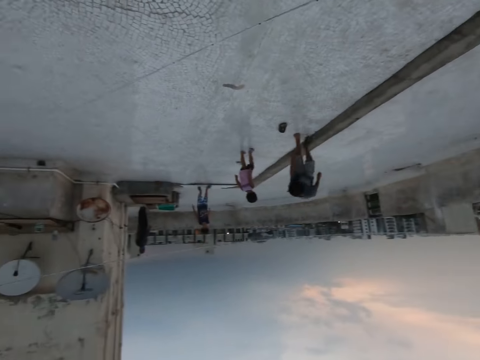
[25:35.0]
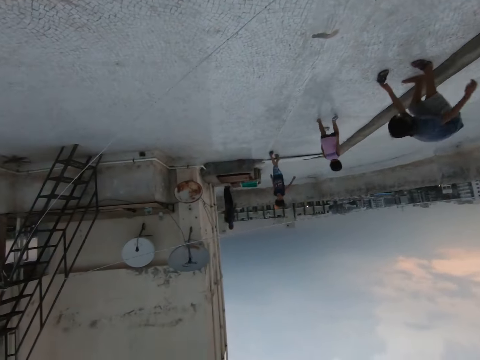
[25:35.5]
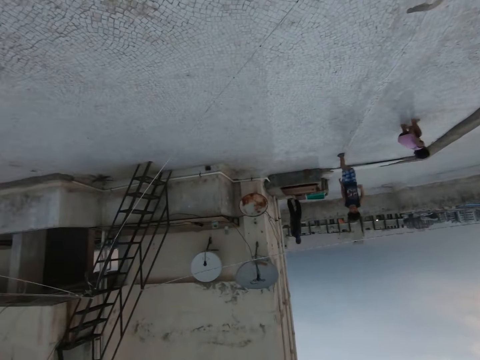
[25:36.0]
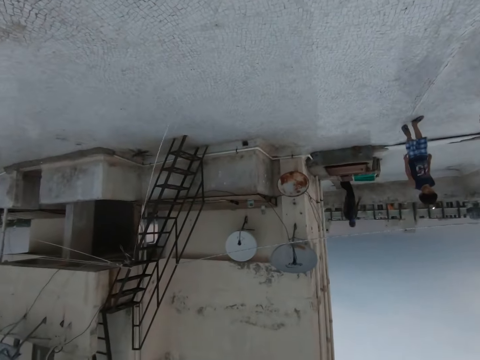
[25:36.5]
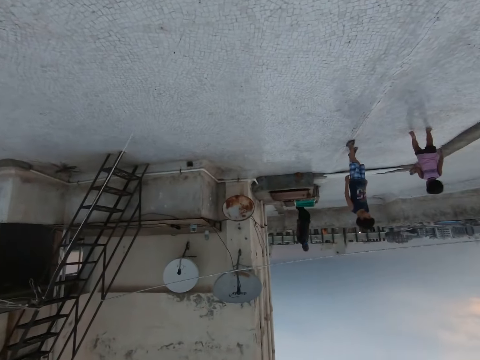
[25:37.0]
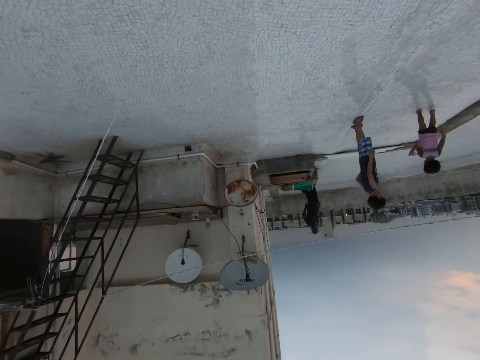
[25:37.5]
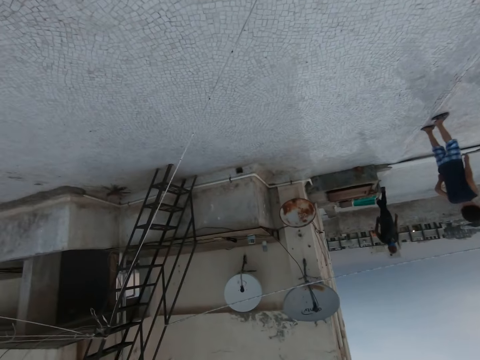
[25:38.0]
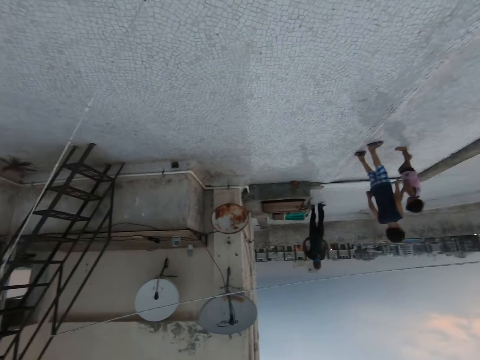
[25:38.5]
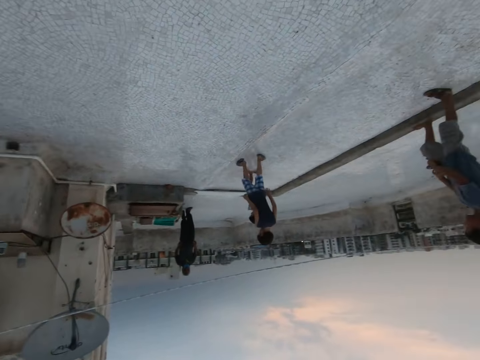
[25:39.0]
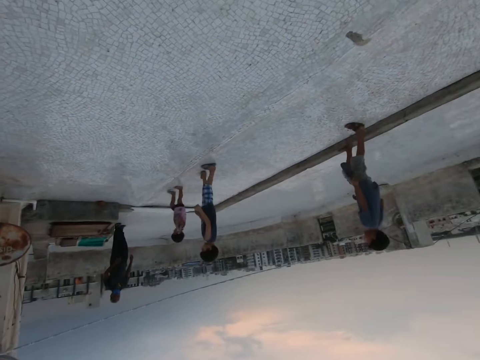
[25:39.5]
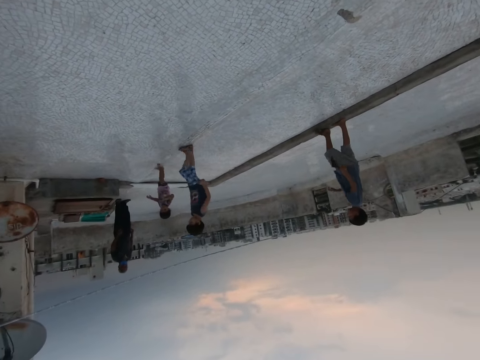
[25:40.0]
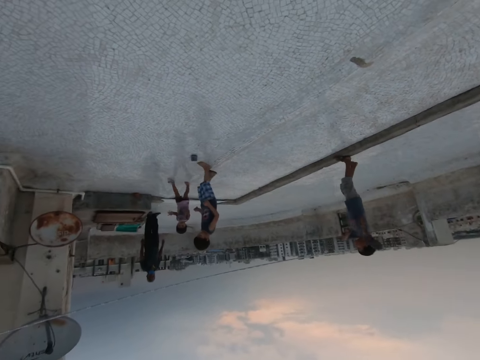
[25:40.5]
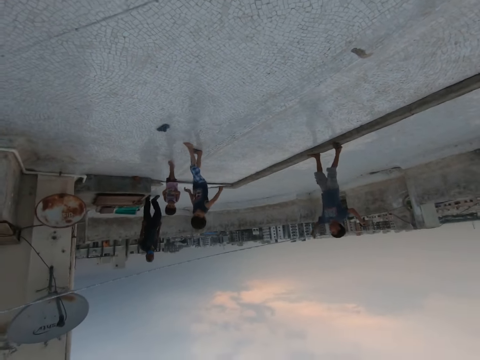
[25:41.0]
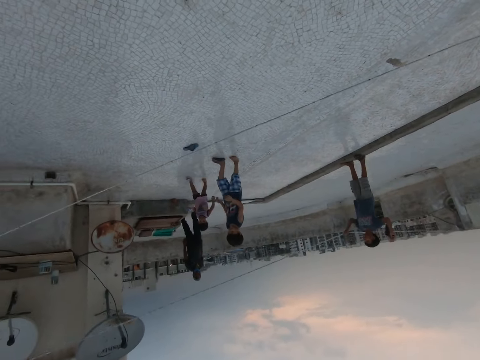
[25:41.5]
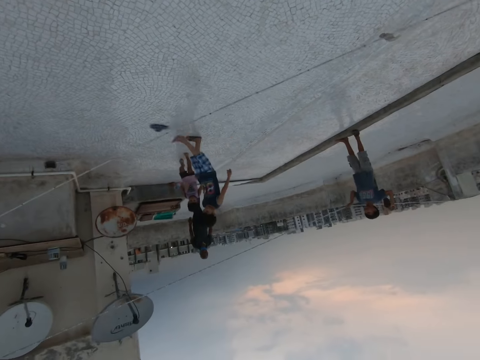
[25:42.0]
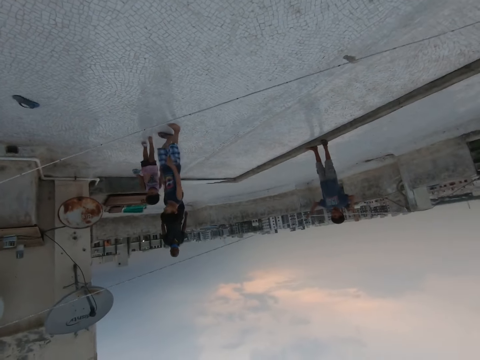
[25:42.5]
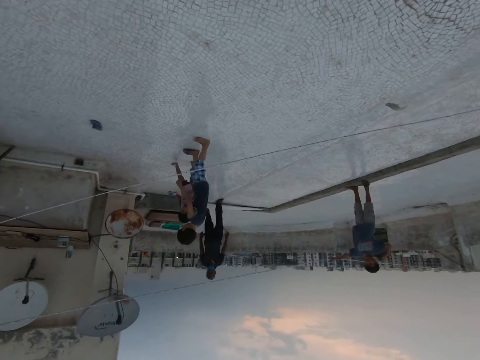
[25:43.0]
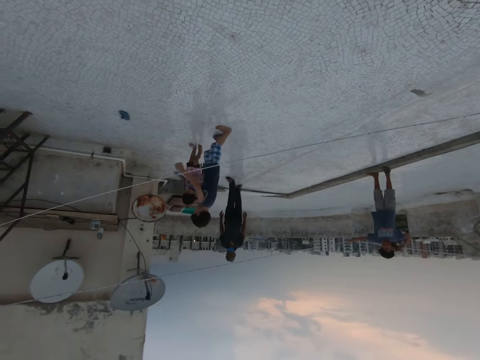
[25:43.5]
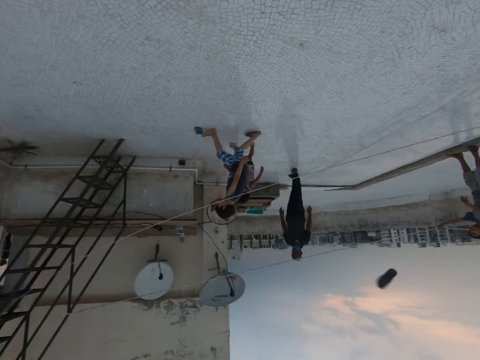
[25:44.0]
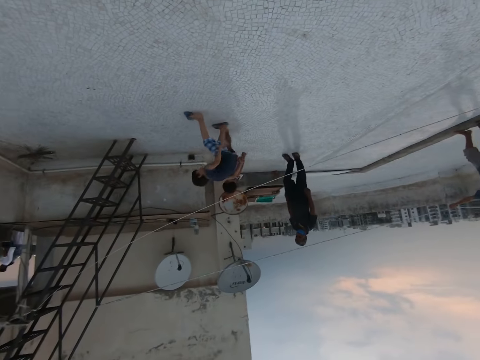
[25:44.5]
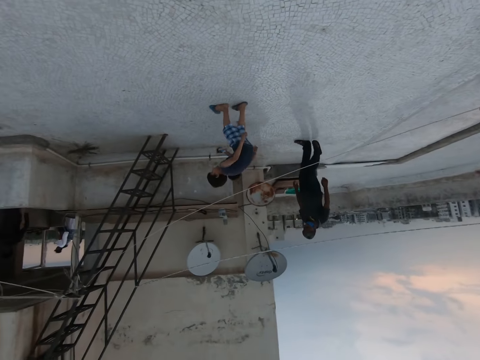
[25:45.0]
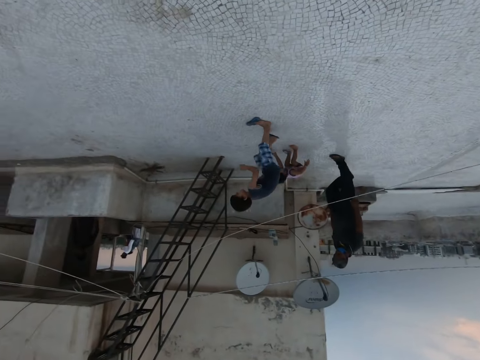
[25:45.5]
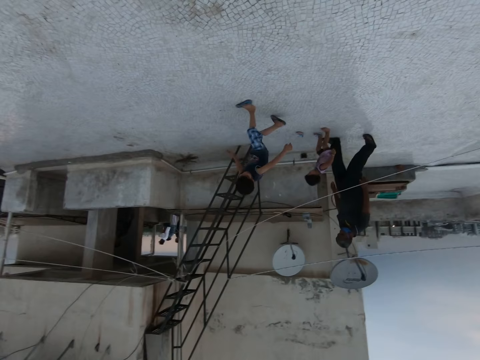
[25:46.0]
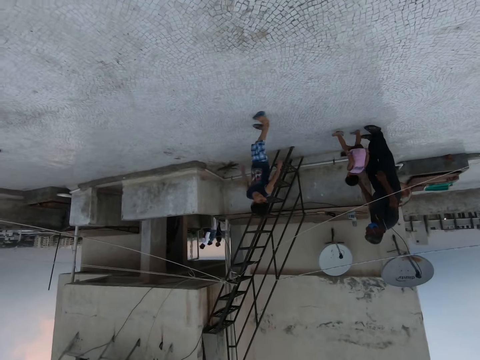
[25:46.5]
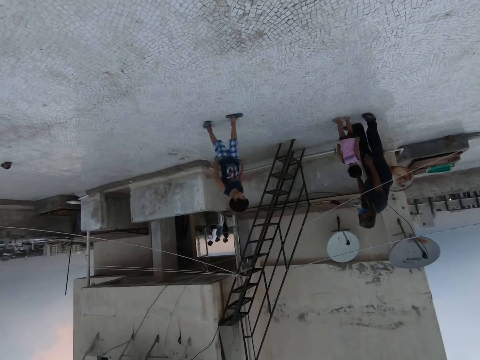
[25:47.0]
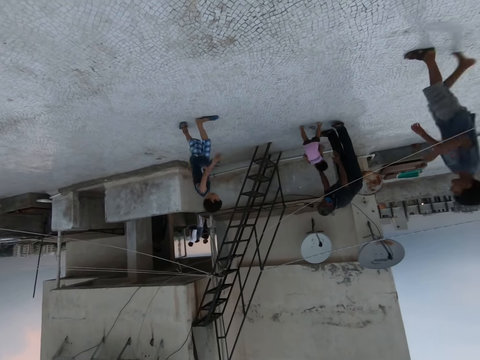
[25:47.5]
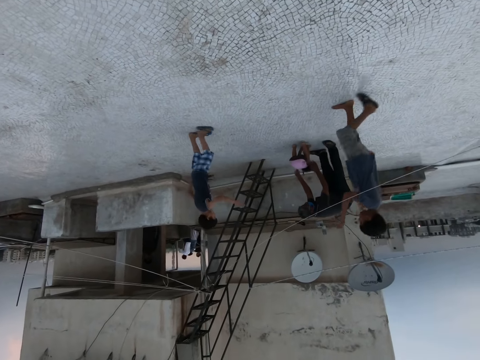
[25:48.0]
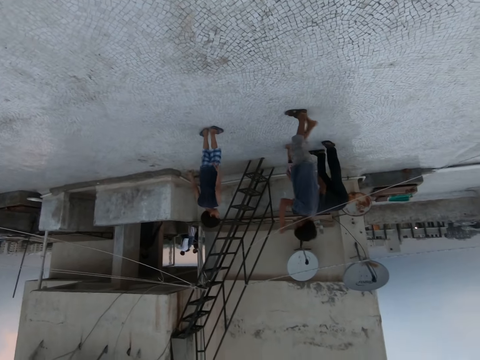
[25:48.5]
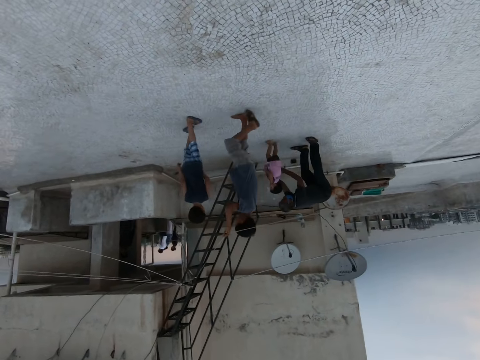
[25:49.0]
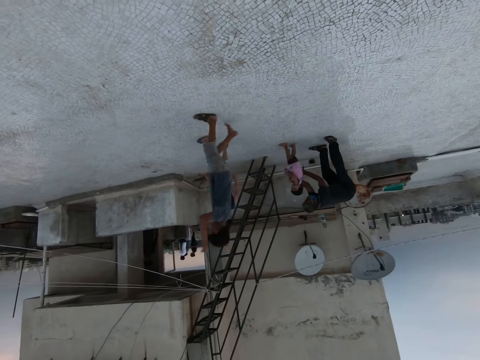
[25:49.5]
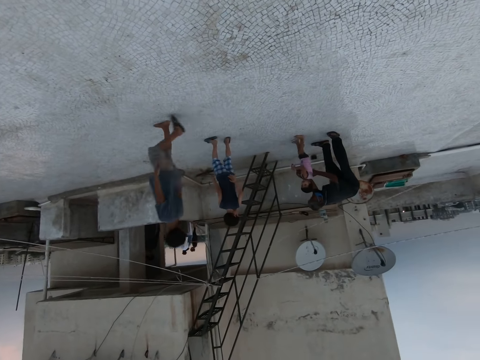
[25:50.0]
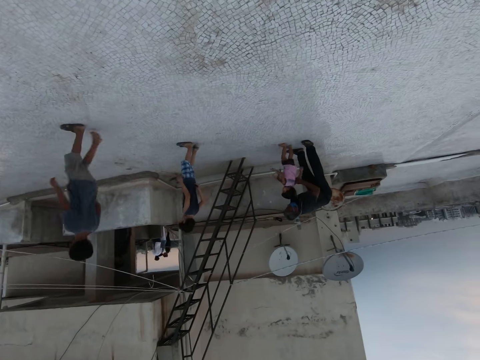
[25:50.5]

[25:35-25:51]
The camera wearer looks at children playing. A boy picks up a shoe from the floor with his left hand. Another boy walks past the first boy. The camera wearer moves towards the children playing. A third boy kicks a shoe on the floor with his right leg. The camera wearer watches the children playing. The first boy throws the shoe with his right hand. A man walks to the second boy. The first boy walks past the man, the third boy and the second boy.

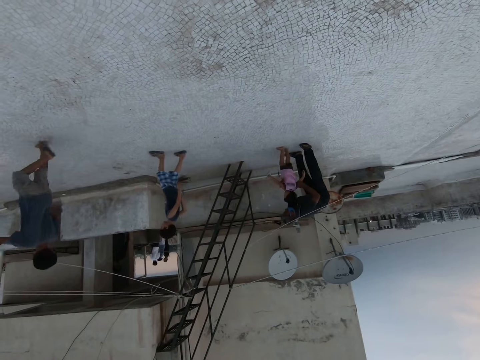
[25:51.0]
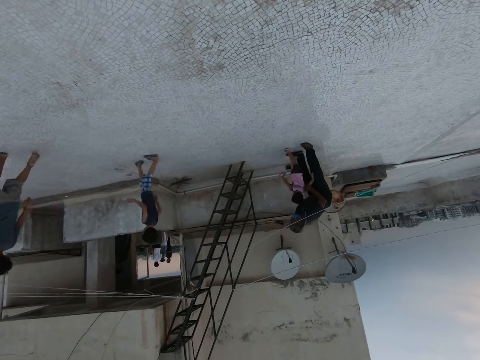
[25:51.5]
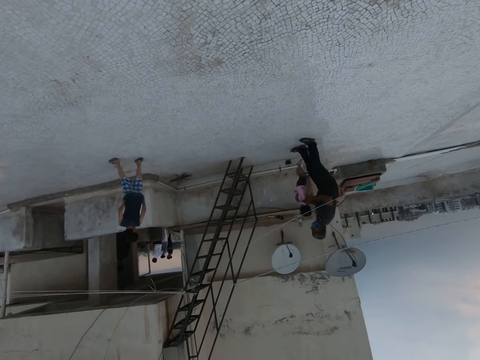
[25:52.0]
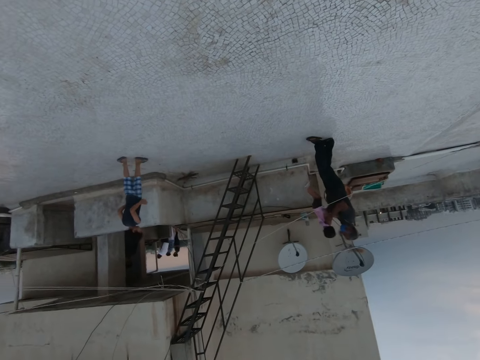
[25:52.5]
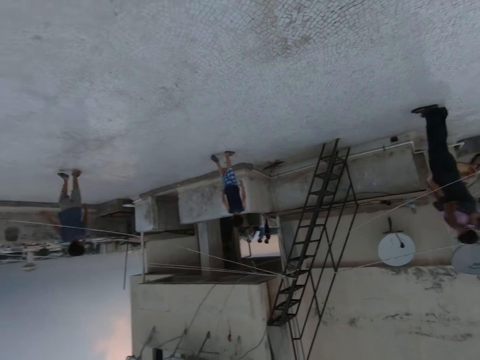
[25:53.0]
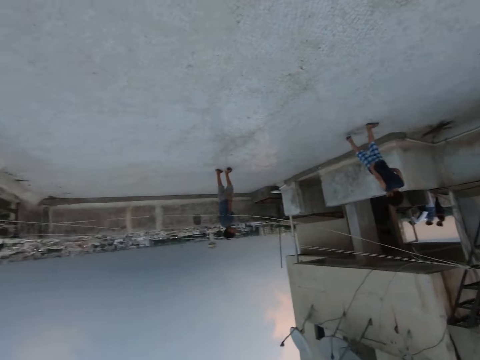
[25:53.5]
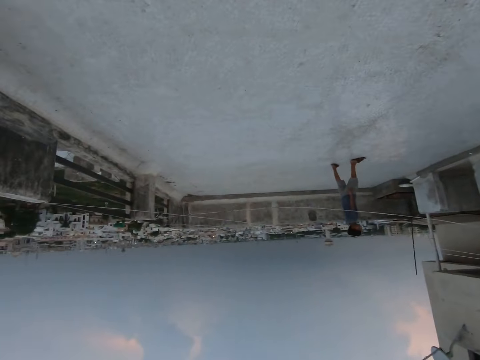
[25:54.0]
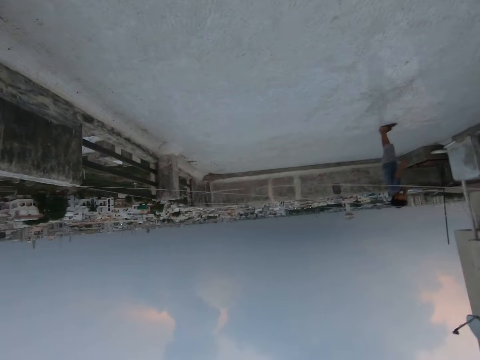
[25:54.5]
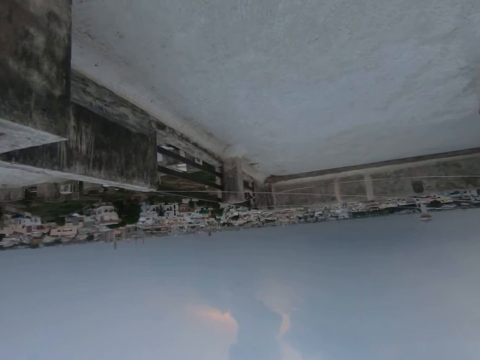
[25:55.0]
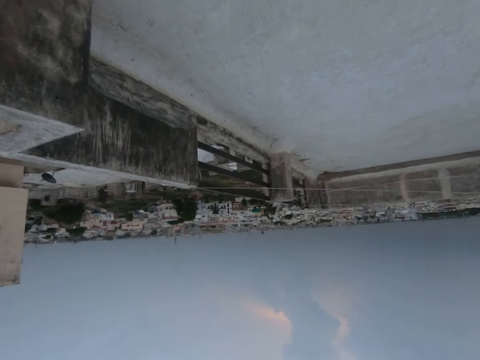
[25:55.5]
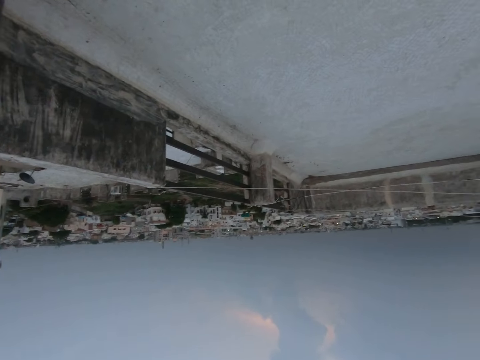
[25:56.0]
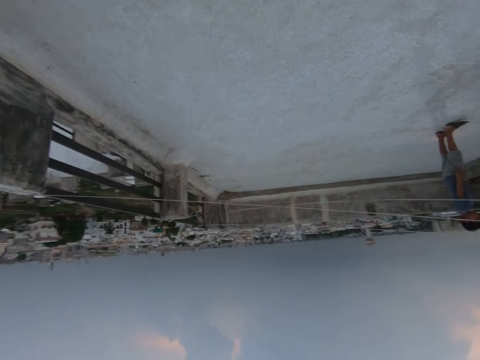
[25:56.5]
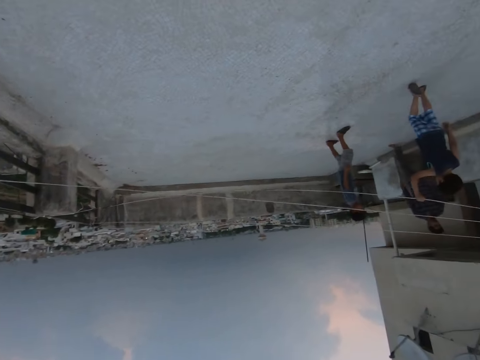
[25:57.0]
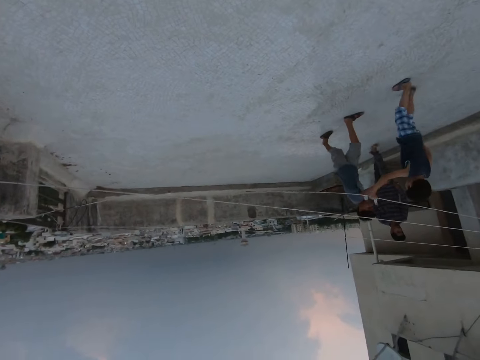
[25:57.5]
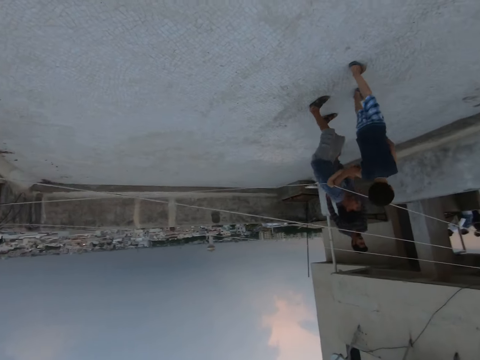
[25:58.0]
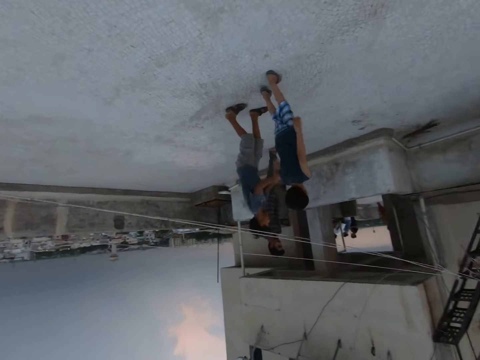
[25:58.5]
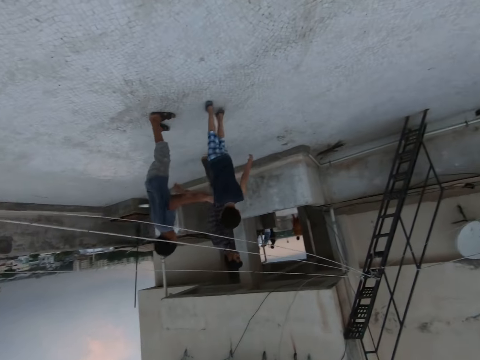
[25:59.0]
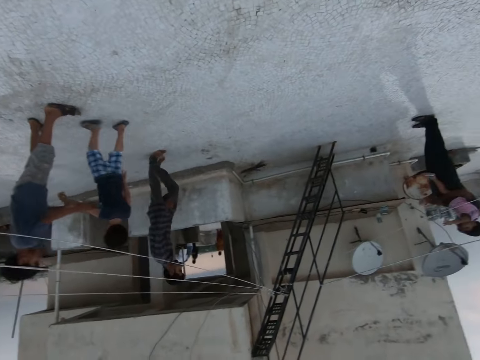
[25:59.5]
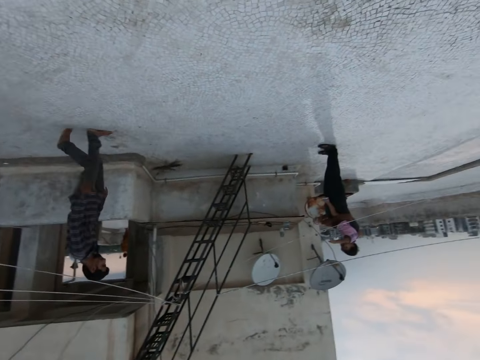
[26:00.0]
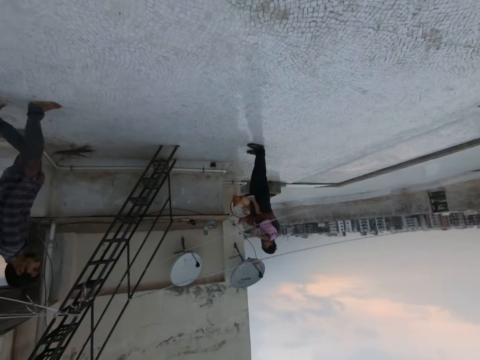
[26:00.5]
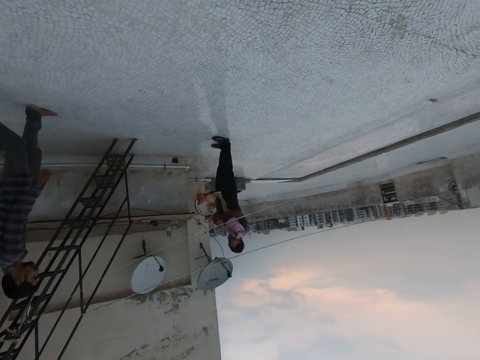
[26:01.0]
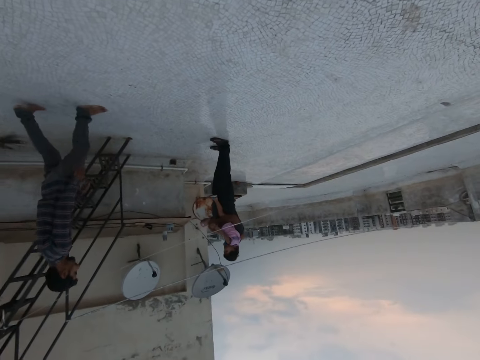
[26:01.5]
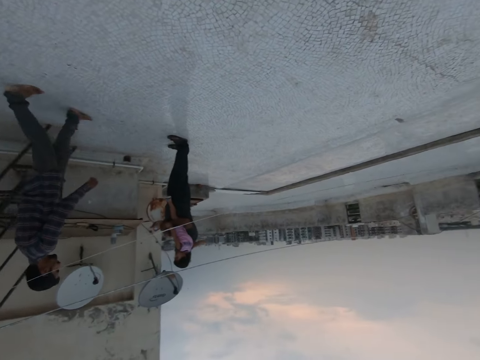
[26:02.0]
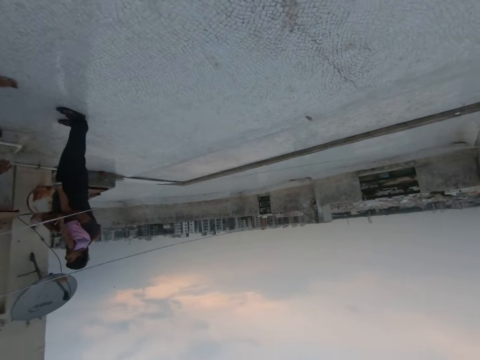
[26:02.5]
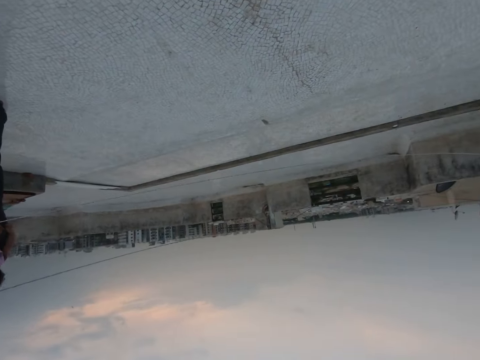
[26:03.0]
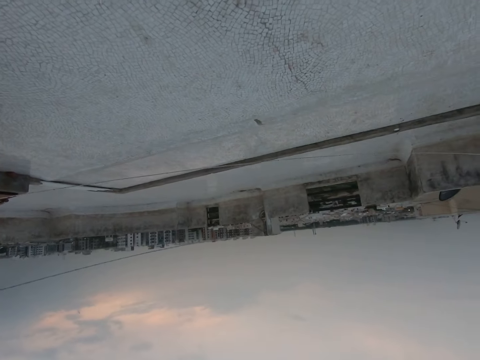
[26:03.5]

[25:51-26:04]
The man carries the second boy from the floor with both hands. The camera wearer looks around. The first boy holds the third boy with his right hand. Another man walks towards the first man.
